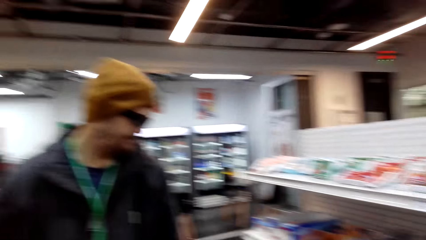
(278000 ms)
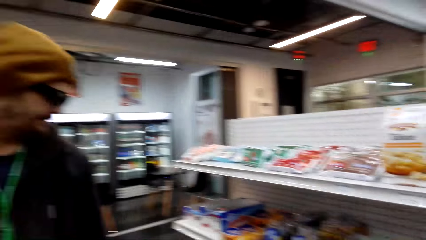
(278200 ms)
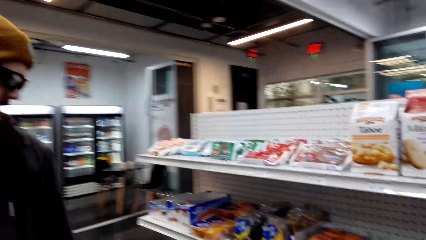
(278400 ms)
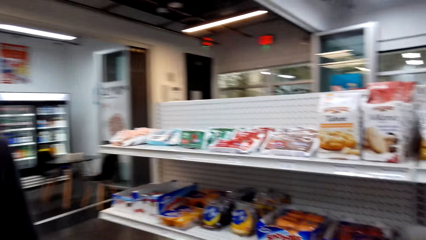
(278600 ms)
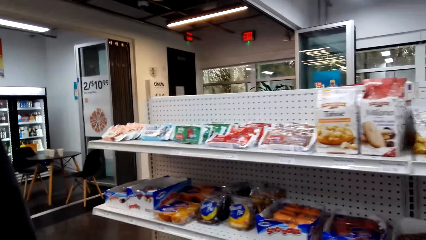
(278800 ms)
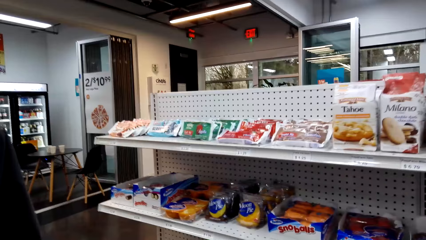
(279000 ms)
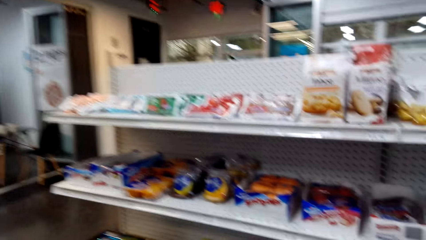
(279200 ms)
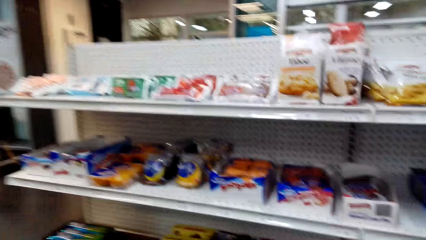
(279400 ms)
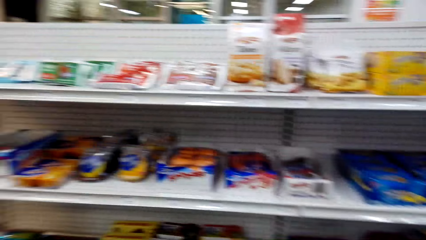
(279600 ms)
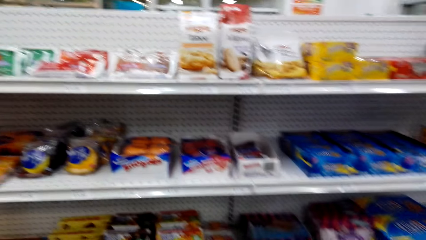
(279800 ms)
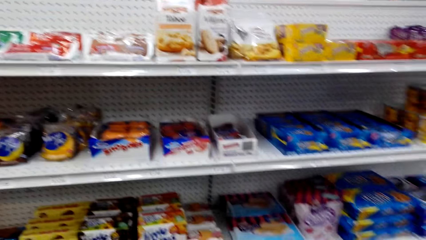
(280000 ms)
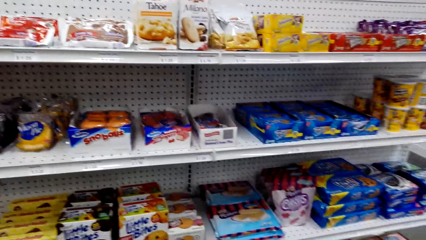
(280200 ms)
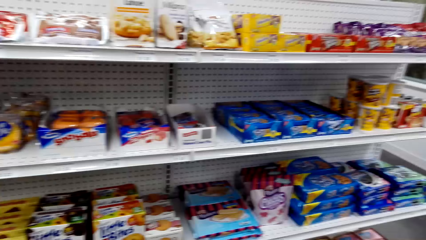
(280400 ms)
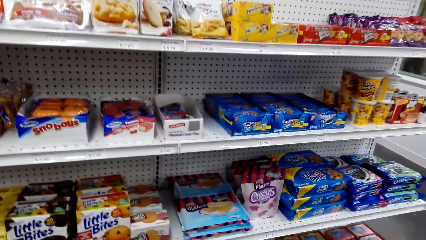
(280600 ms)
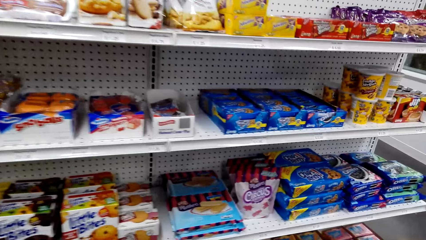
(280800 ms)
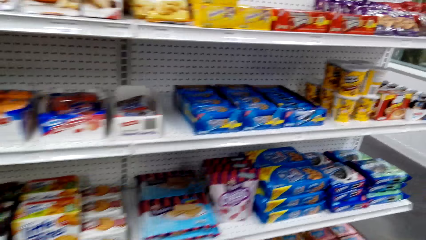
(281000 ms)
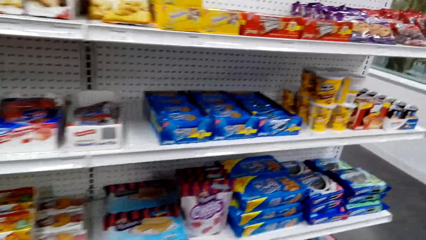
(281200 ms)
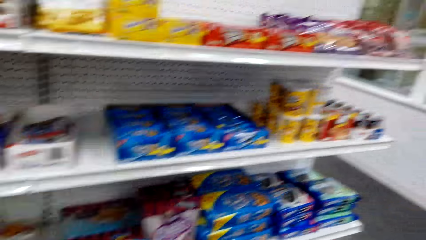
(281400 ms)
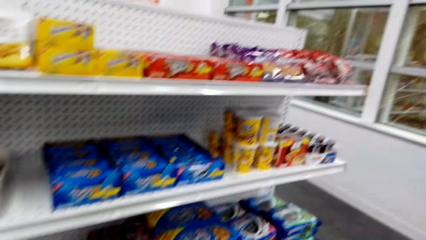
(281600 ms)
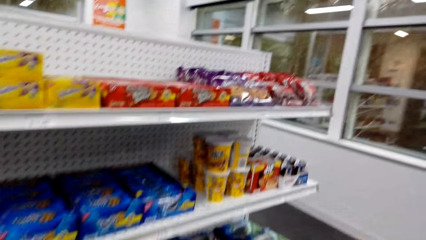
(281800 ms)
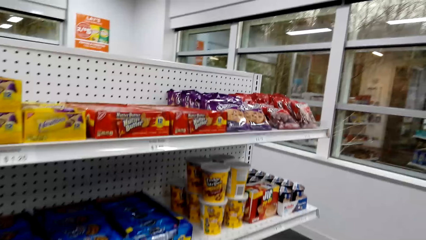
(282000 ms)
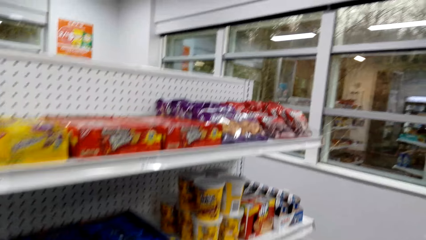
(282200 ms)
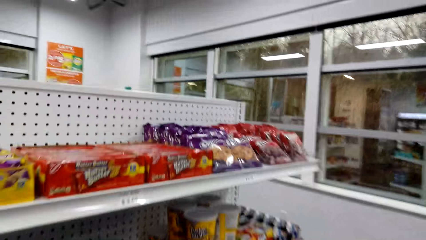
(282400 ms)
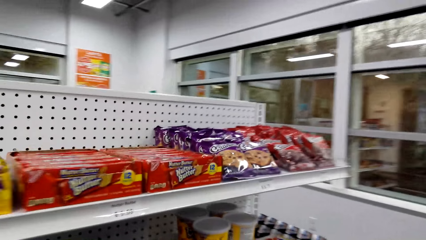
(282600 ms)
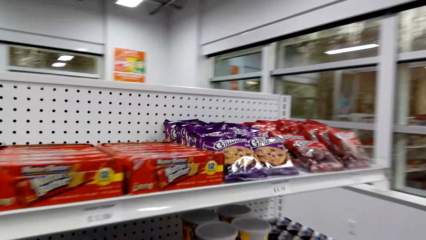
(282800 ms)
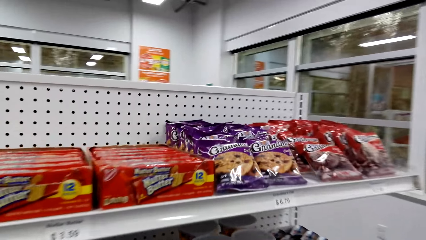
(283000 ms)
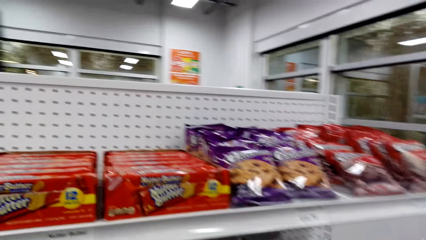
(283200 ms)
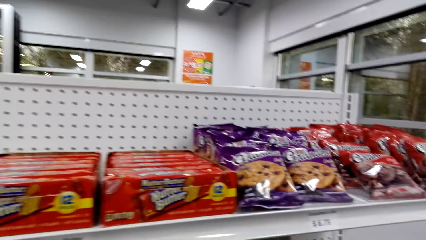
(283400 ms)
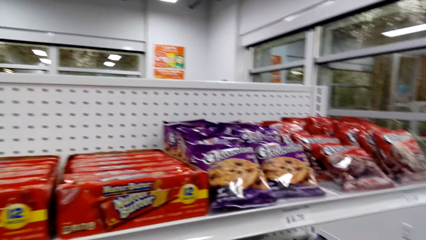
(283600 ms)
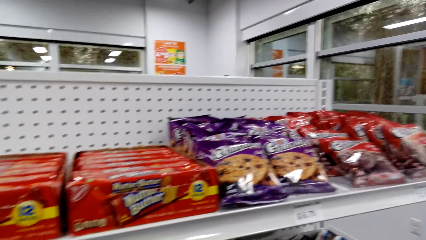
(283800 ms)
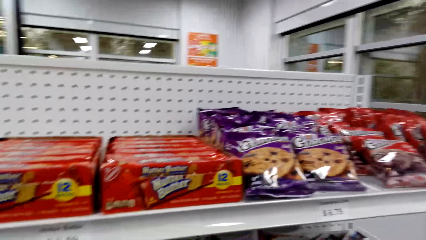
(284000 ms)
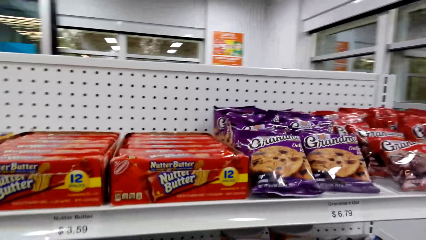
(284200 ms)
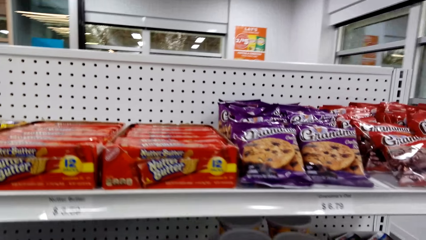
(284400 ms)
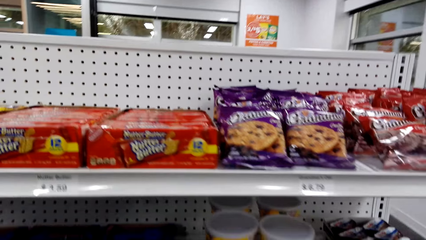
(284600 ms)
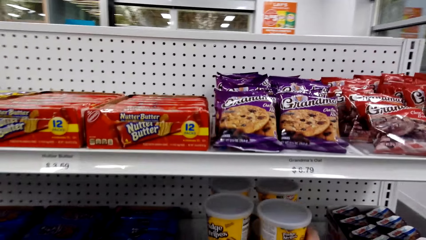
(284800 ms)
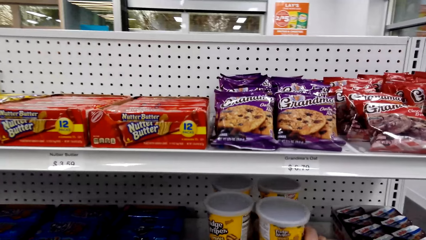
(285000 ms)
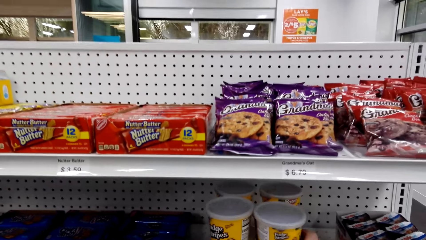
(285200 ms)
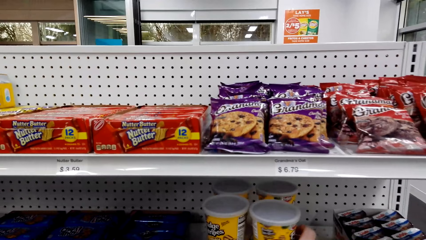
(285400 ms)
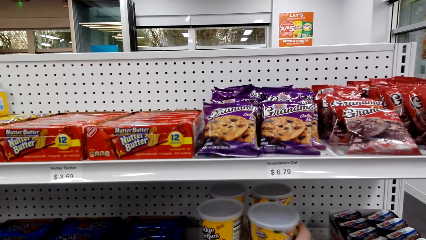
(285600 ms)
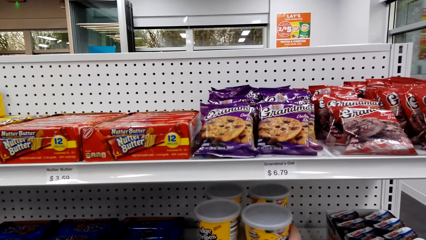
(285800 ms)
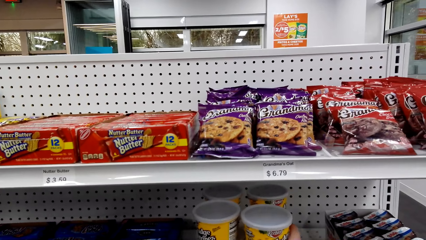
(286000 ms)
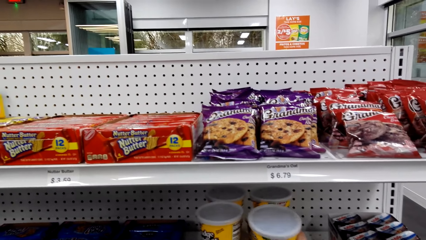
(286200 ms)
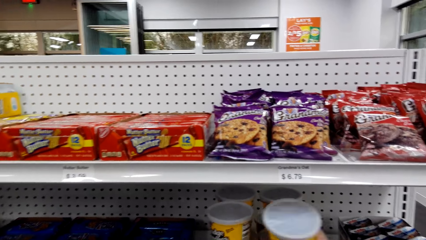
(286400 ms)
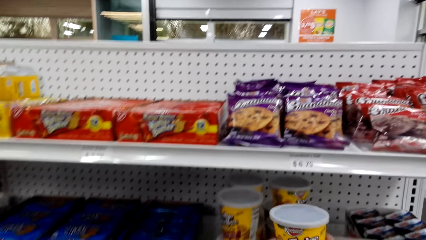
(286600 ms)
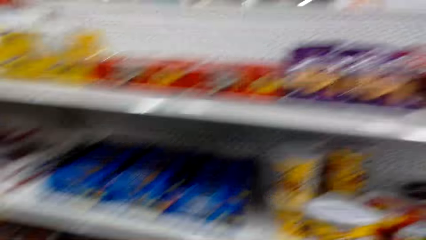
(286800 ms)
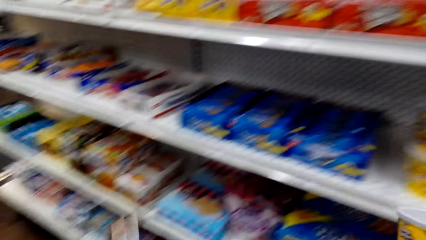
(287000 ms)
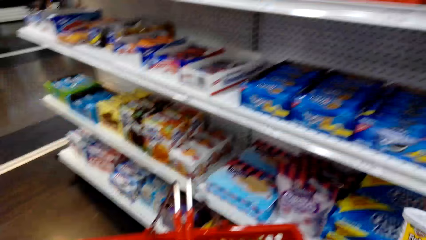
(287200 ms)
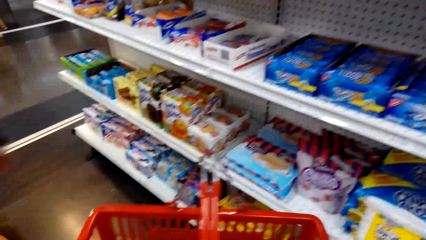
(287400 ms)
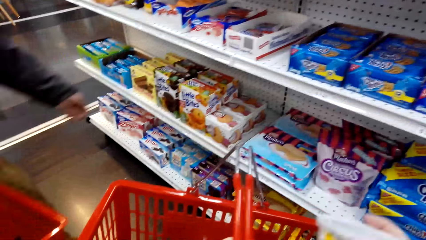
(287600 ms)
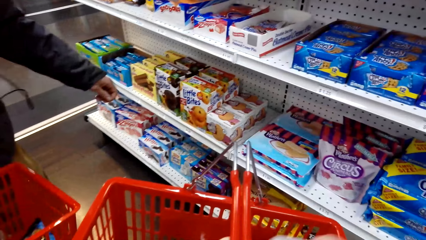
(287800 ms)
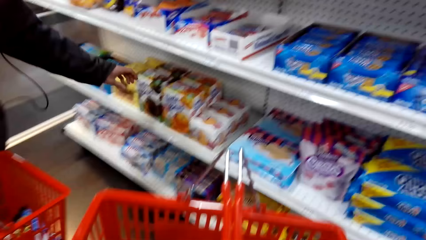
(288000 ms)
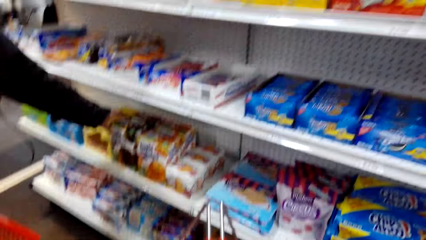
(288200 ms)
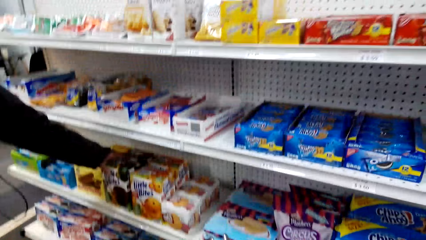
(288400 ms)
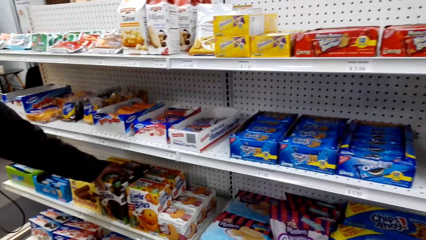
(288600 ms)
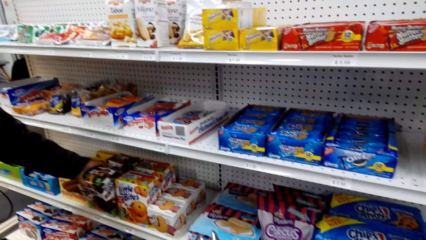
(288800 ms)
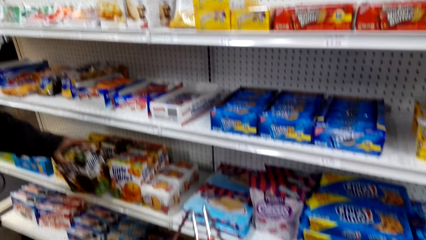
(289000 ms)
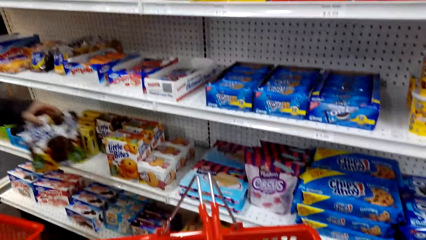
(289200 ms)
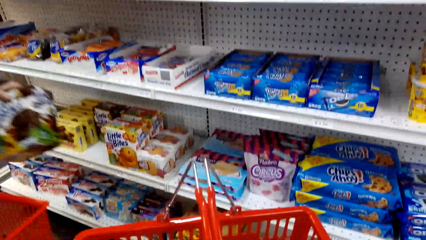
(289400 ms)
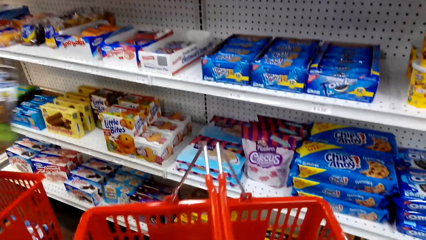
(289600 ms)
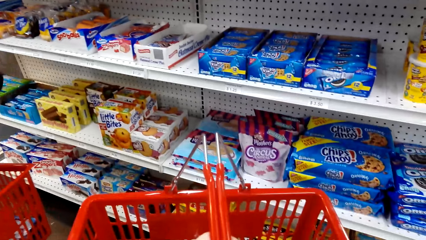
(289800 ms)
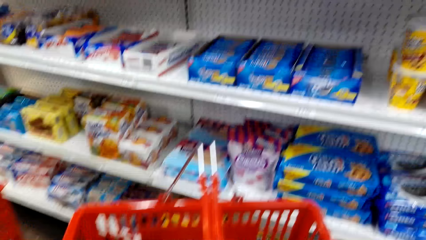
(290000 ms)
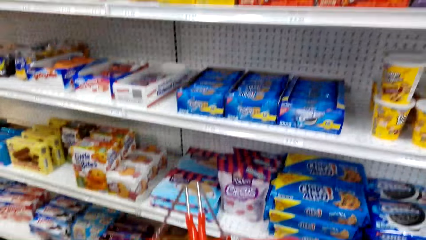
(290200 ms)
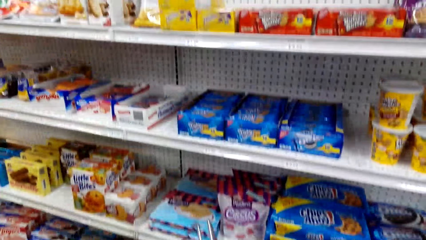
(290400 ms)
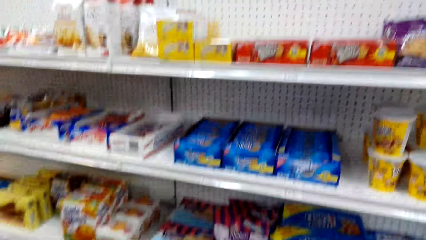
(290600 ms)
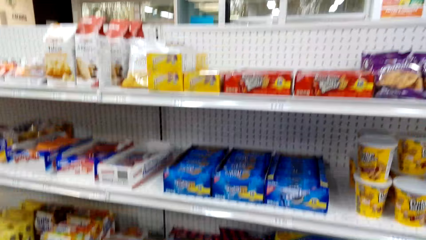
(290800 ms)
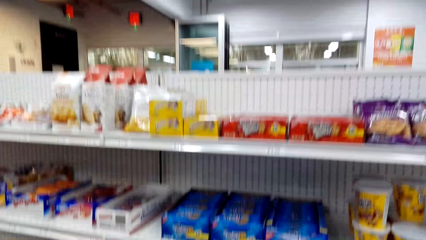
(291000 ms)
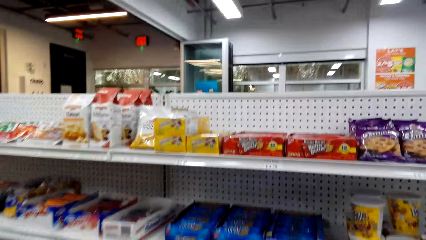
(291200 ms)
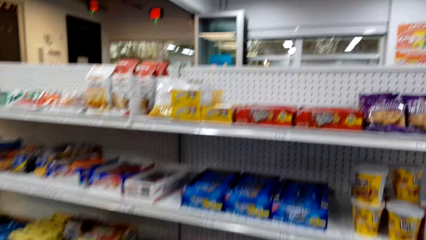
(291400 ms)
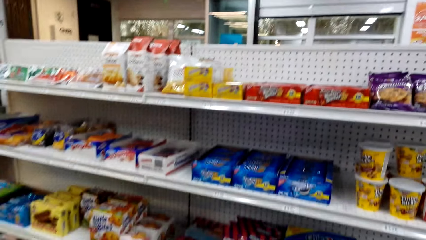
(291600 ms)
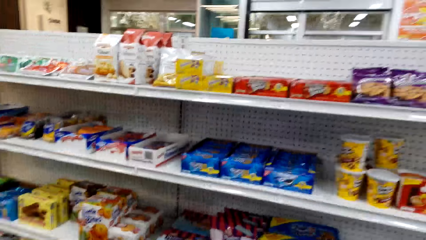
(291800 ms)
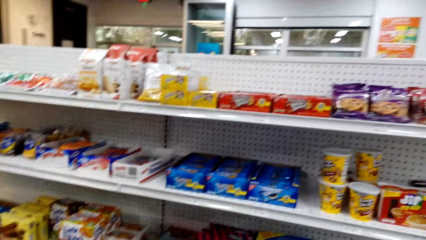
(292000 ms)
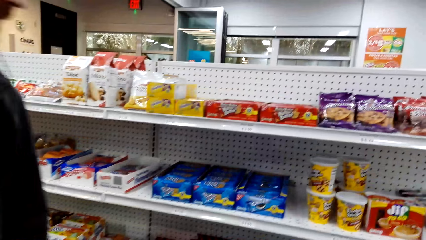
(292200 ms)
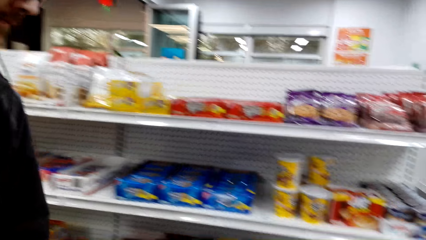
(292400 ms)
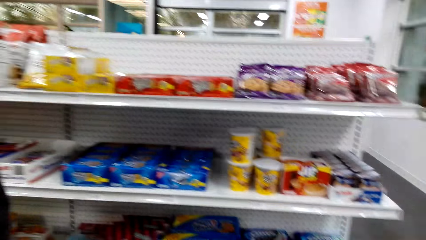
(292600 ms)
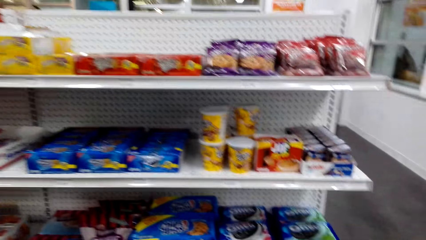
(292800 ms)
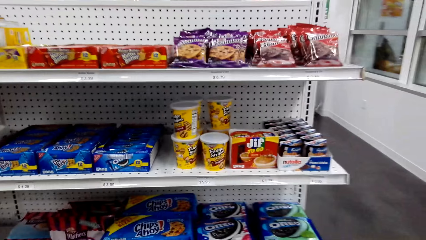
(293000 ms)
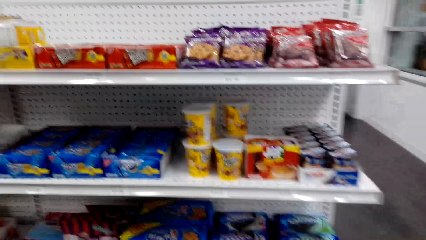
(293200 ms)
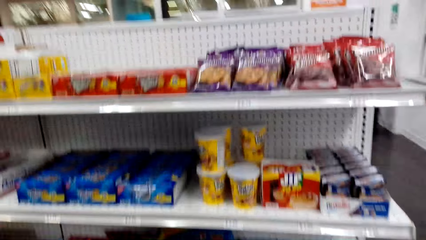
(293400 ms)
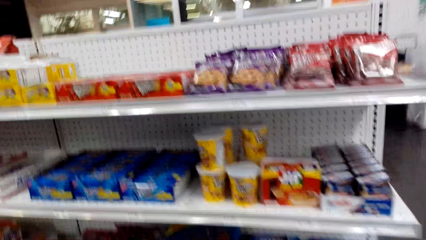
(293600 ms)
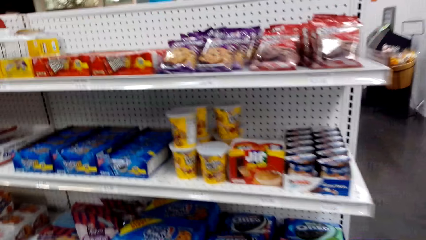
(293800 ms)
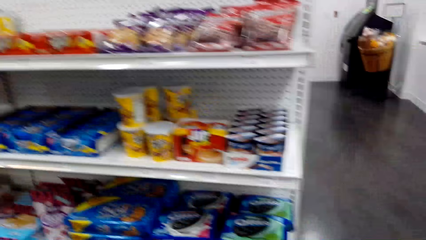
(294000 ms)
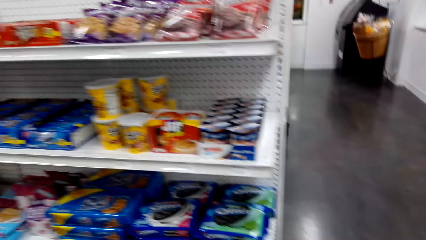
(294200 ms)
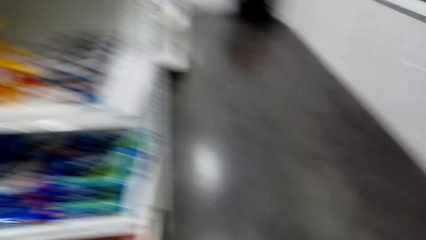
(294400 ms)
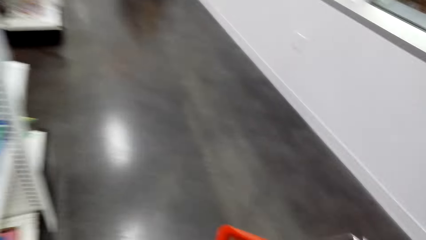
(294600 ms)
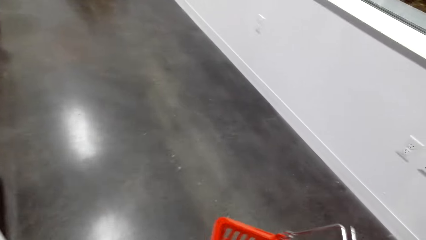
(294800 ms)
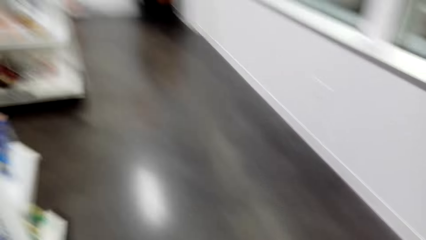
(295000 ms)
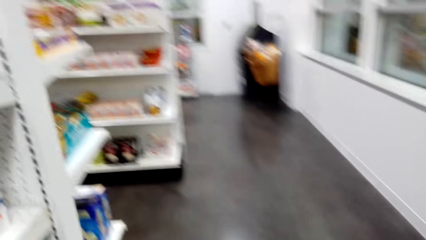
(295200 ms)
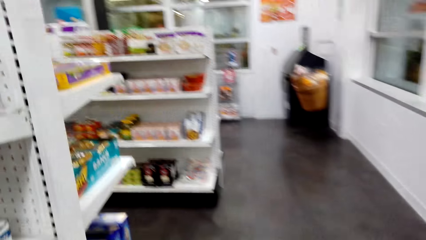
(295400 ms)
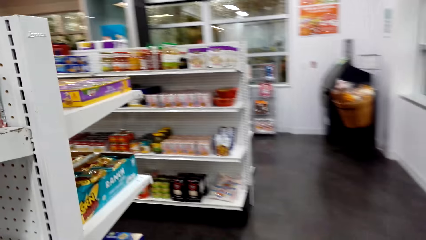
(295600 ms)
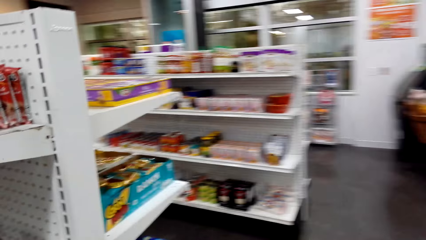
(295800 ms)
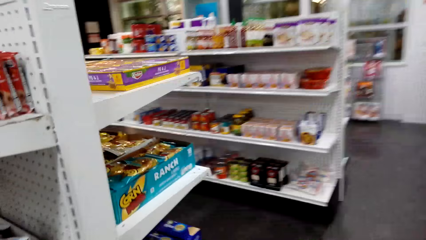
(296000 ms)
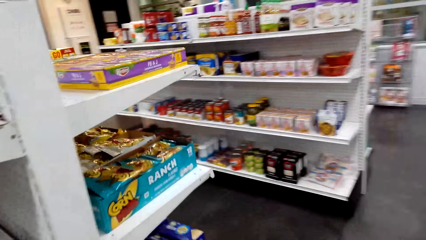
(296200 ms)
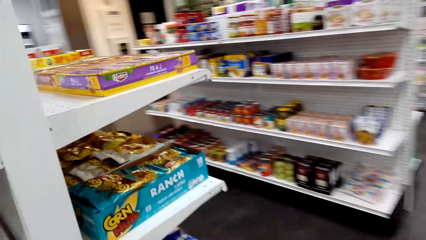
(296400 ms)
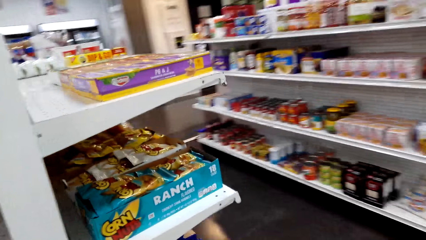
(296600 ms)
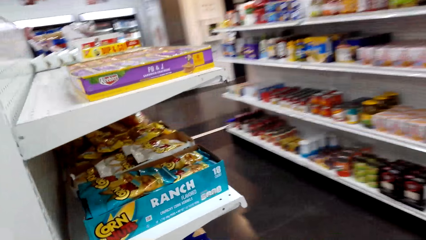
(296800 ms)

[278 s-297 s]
The camera wearer looks around. They walk around the store shelf. They pick fudge stripes on the store shelf. They look around the store shelf. A man picks little bites. The camera wearer walks around the store shelf.
